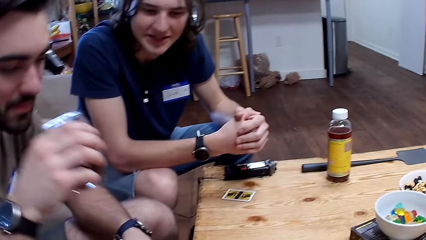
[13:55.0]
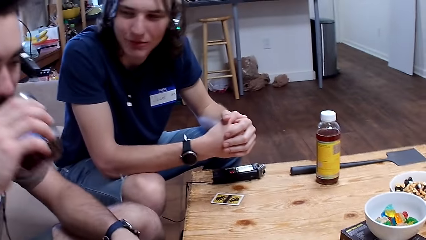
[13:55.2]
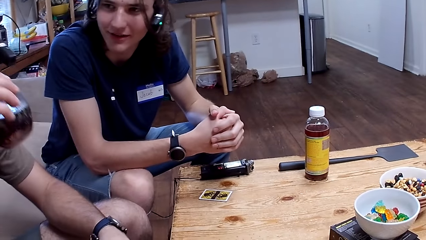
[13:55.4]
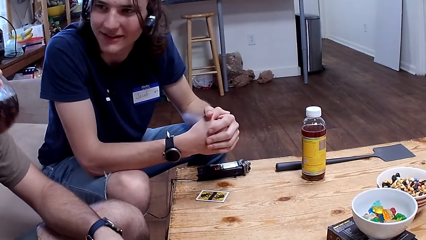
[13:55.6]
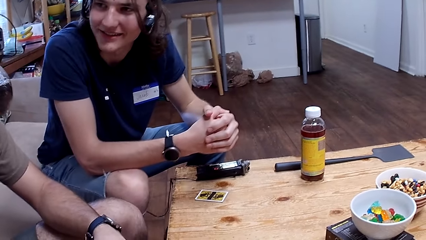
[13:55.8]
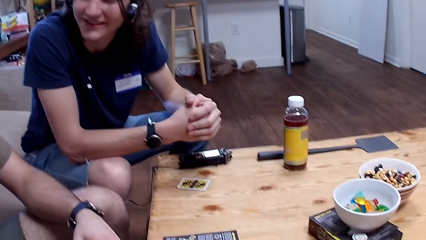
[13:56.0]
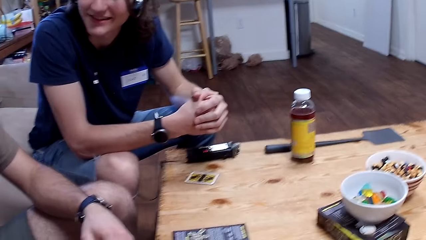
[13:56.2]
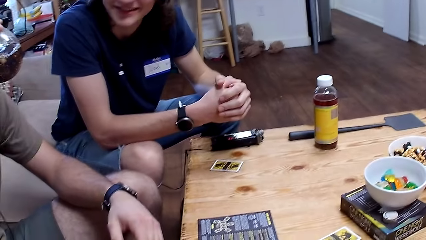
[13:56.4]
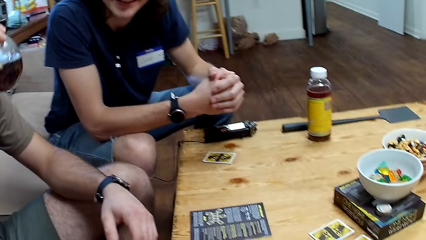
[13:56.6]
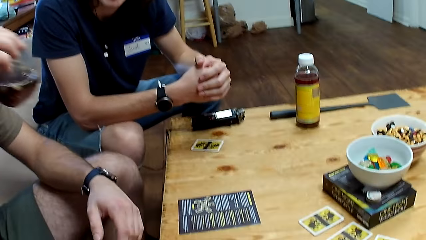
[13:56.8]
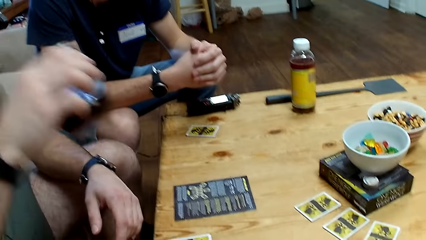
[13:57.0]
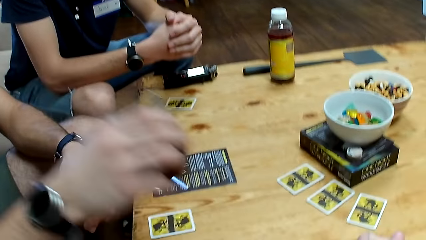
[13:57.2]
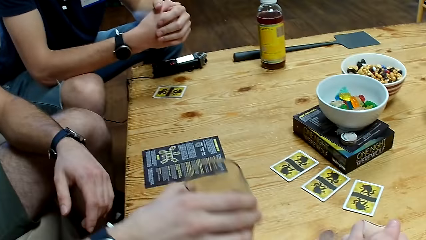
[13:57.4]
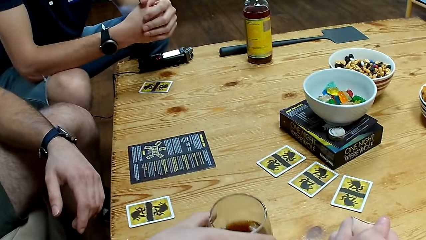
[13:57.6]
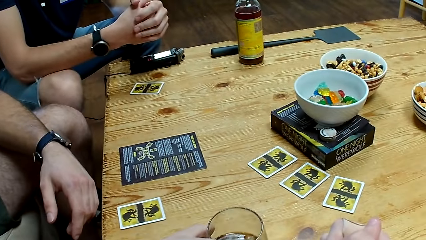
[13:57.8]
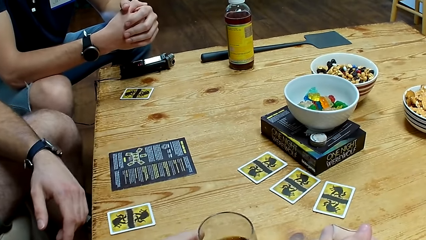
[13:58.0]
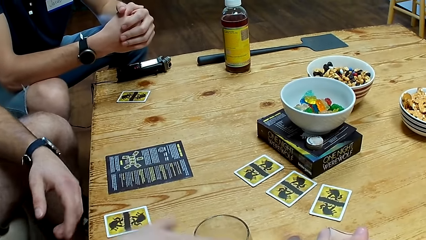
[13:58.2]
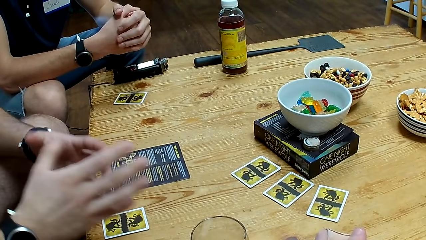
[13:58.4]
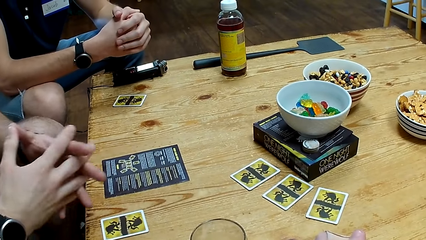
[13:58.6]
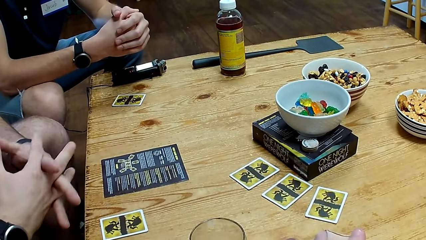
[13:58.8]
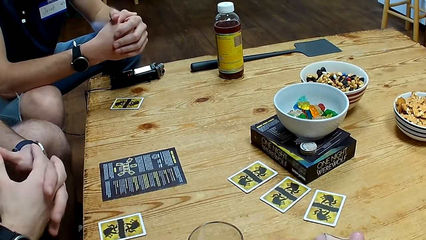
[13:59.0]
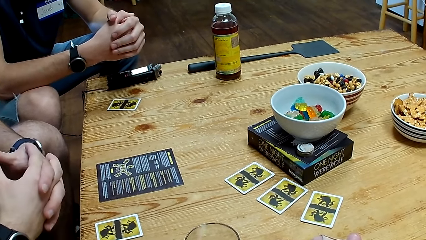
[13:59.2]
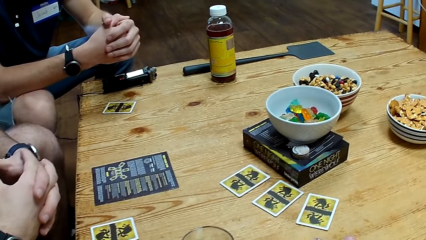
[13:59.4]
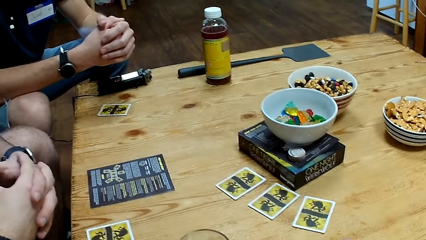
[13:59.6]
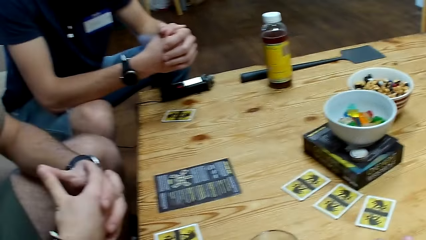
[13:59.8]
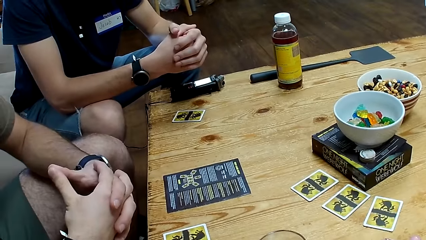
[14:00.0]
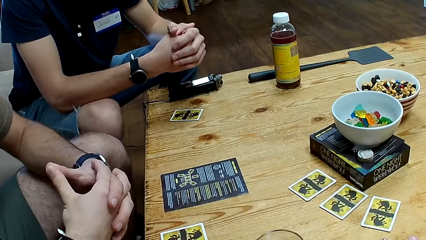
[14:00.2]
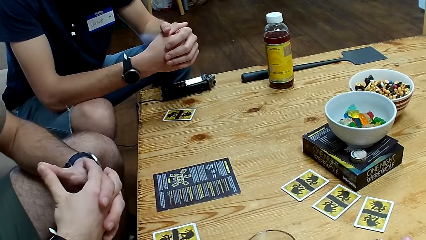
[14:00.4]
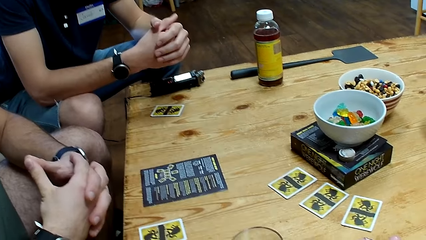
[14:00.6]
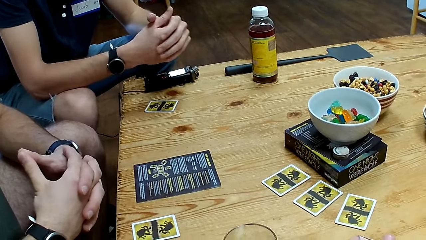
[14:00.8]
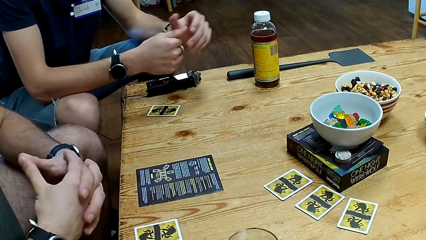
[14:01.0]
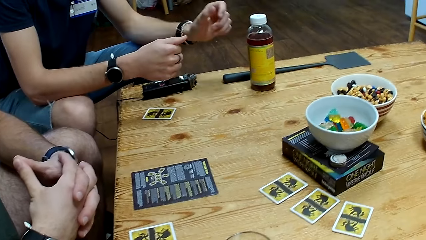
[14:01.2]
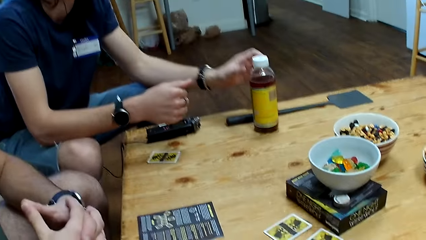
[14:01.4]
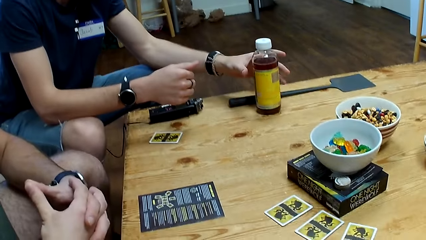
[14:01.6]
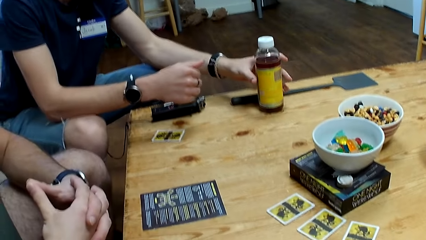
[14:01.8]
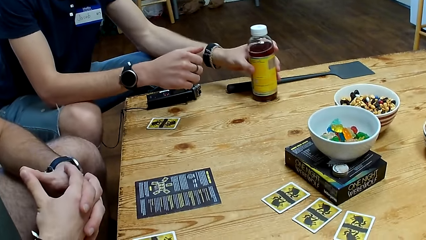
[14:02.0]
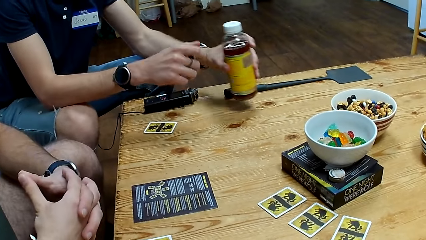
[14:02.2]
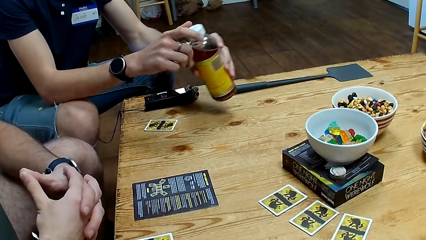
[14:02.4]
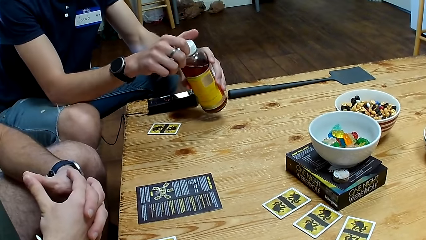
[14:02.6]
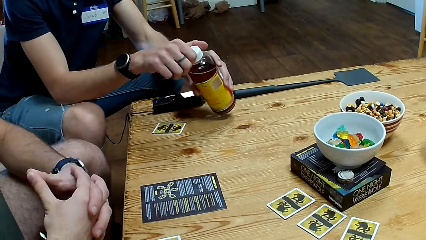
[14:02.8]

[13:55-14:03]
A man puts down the glass.
